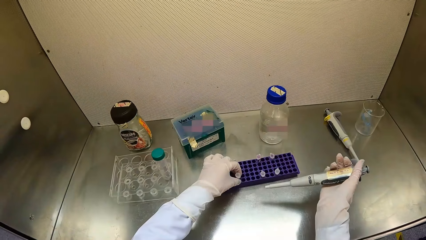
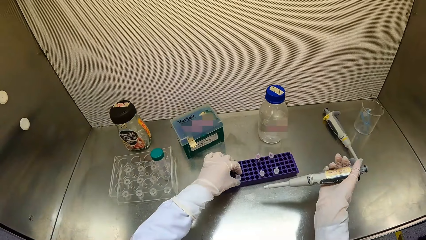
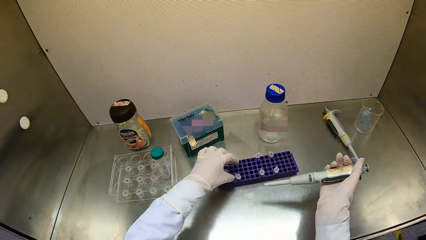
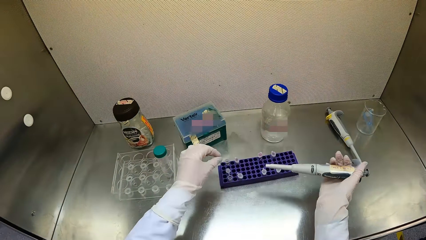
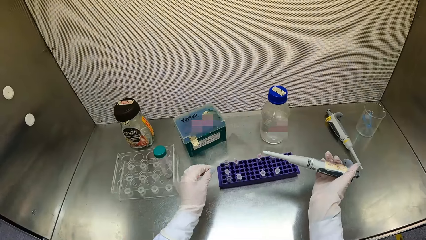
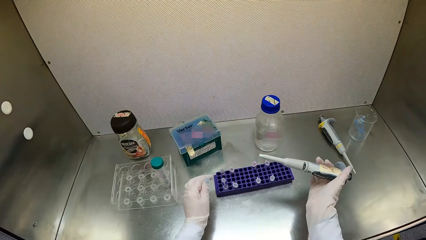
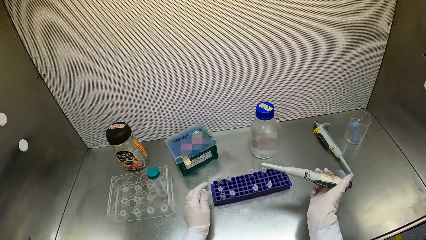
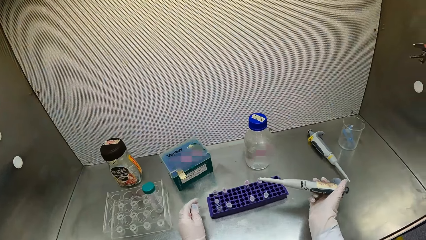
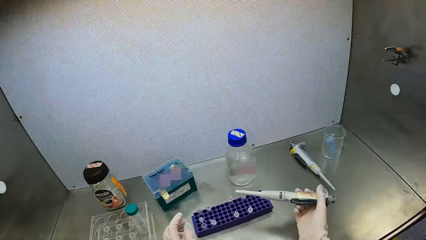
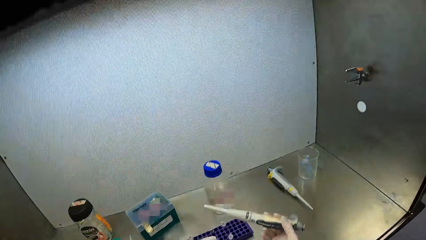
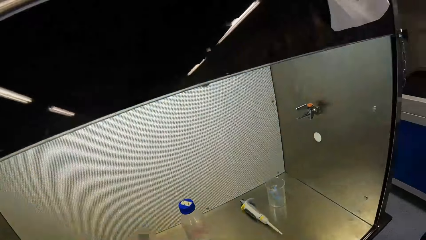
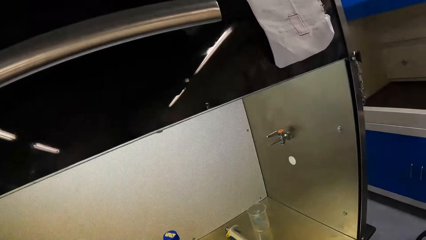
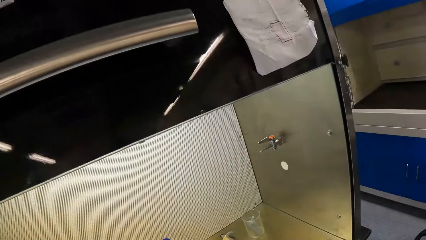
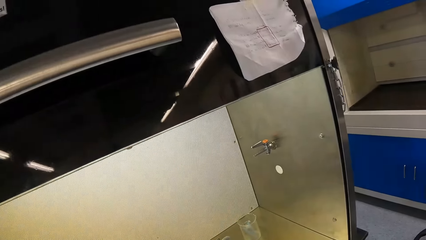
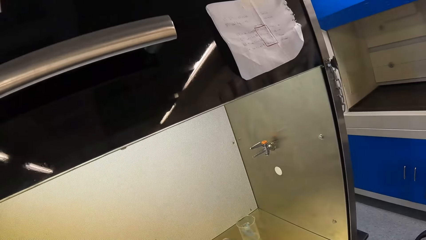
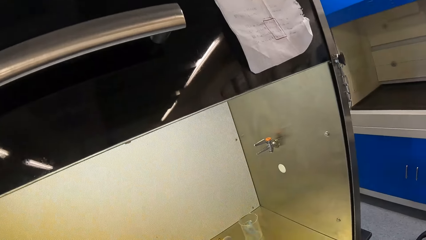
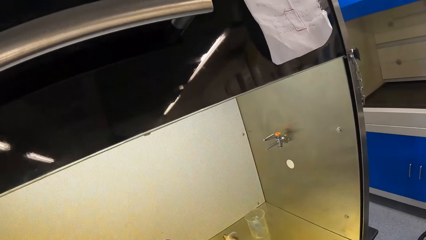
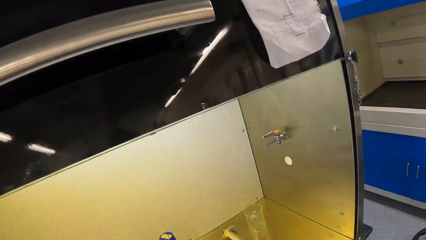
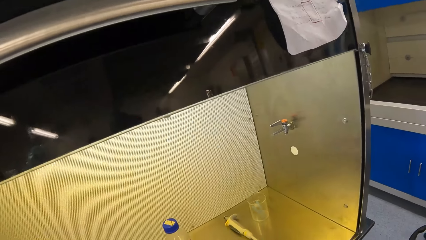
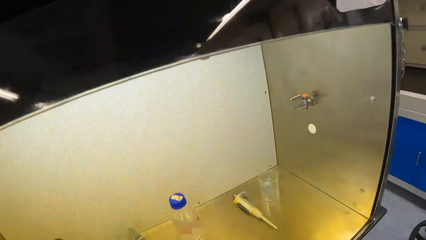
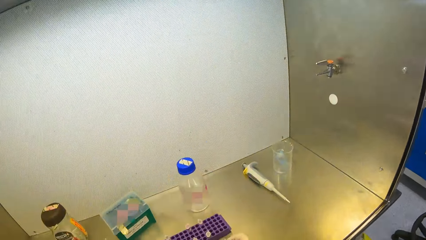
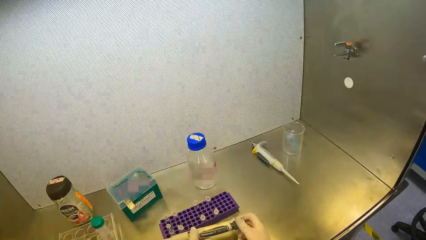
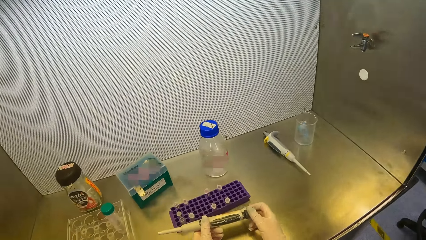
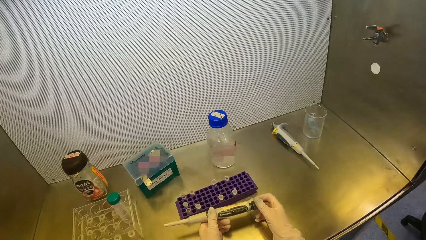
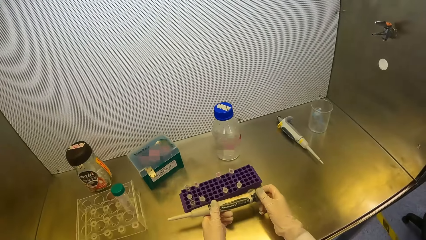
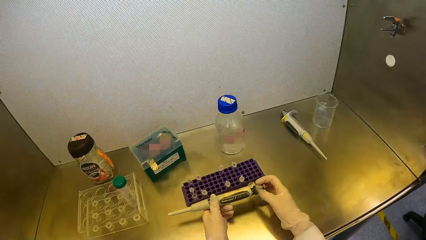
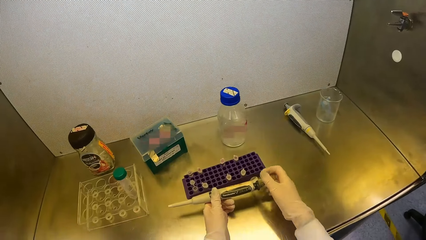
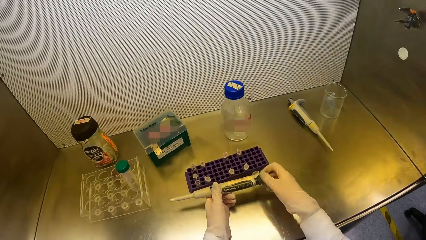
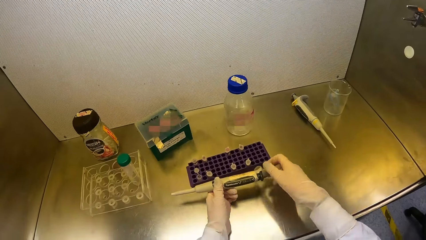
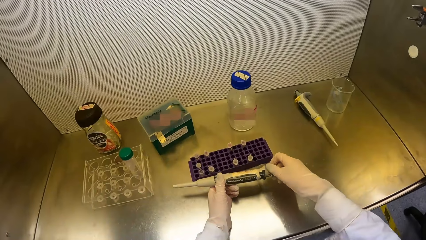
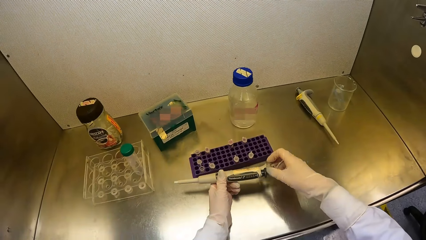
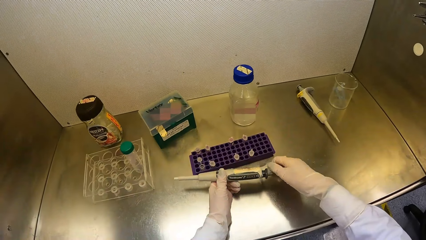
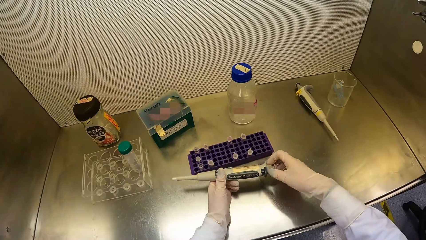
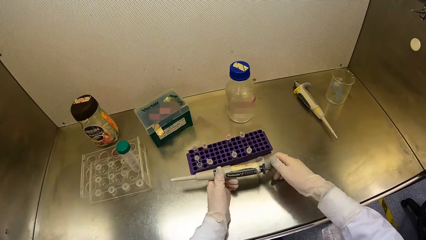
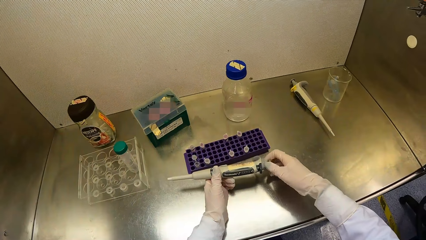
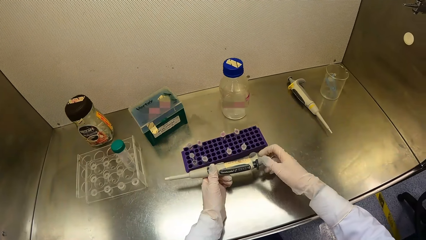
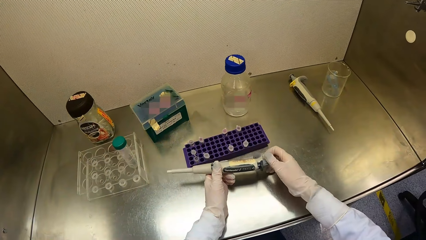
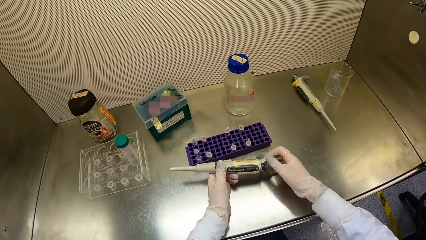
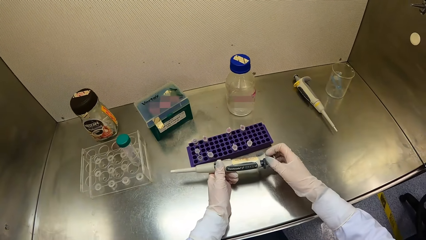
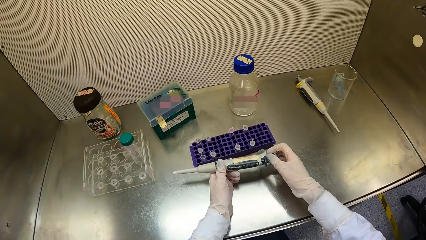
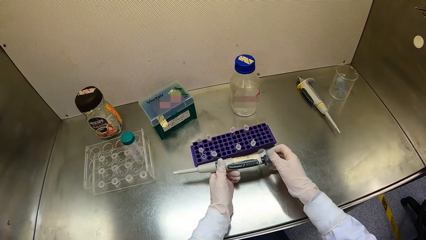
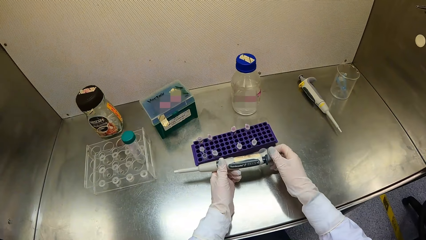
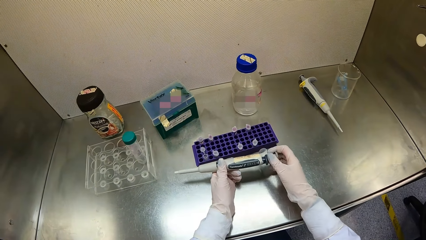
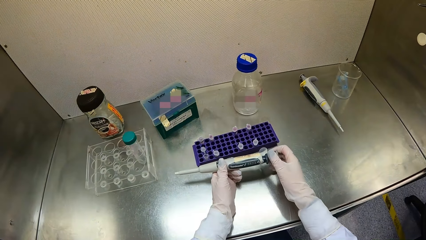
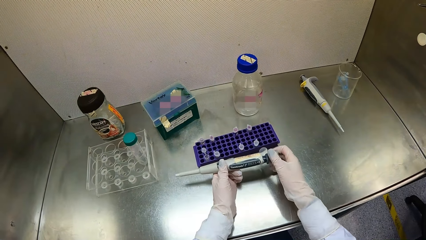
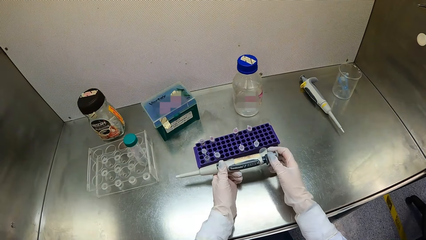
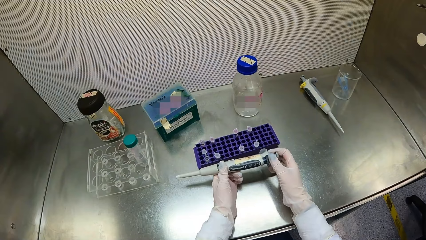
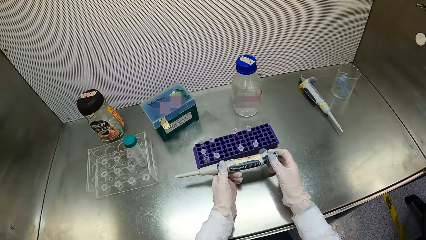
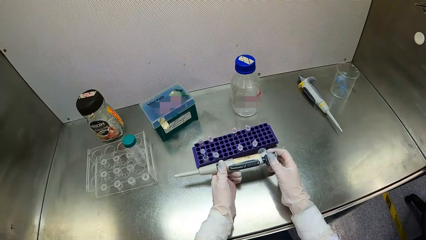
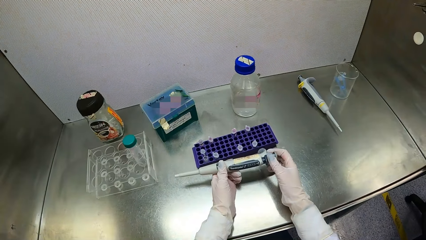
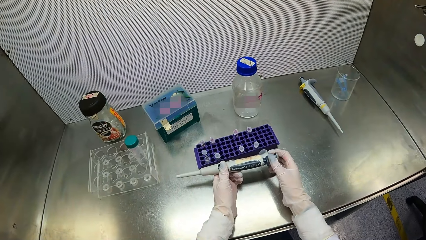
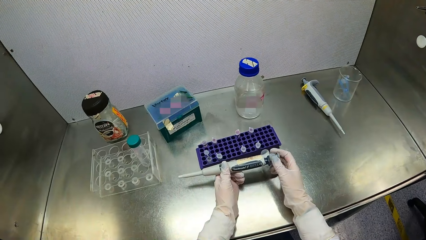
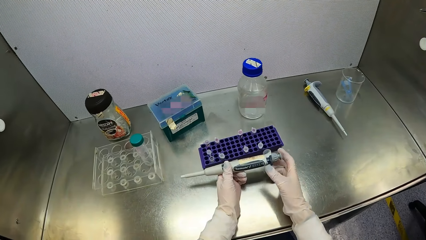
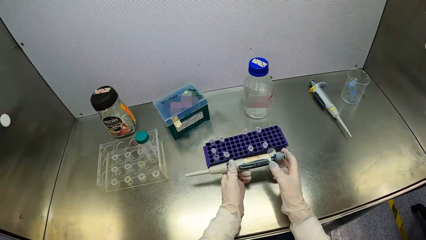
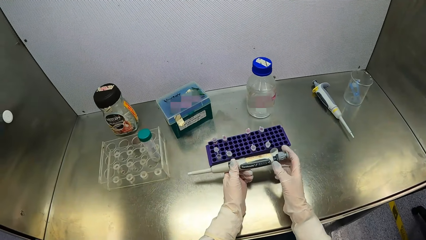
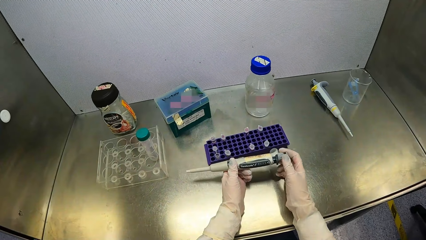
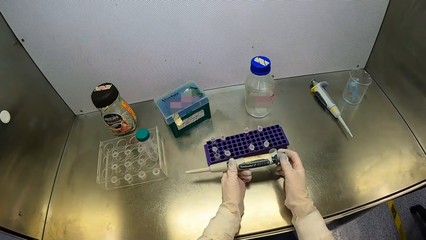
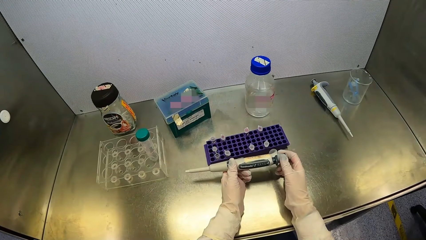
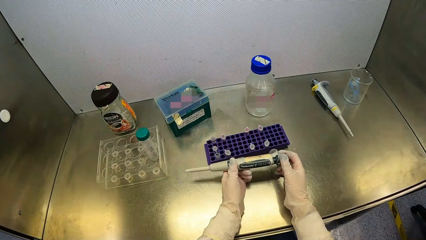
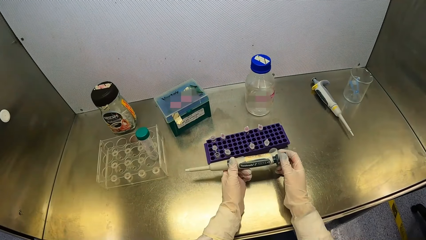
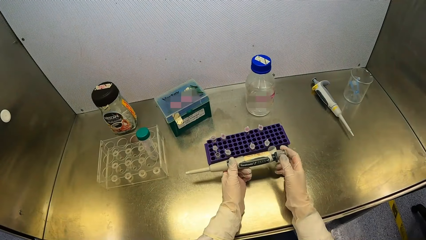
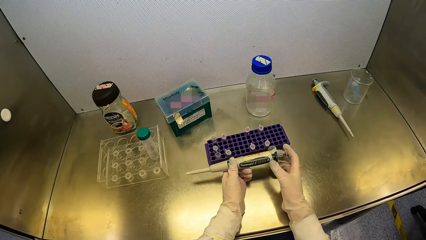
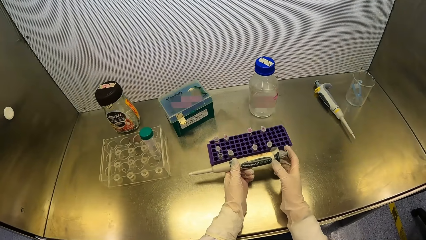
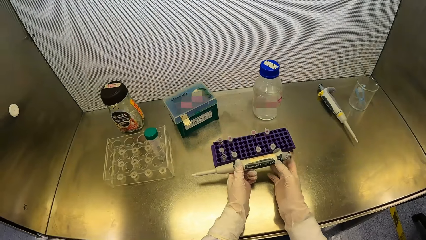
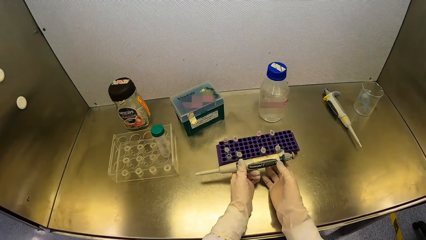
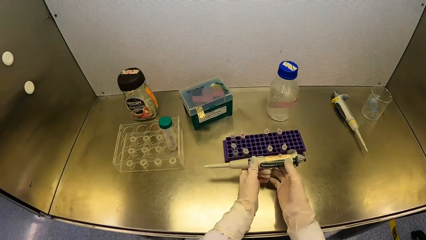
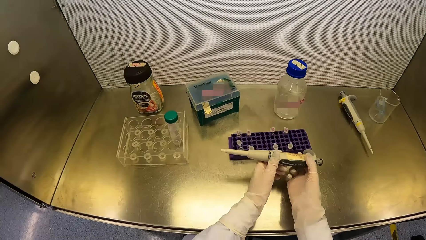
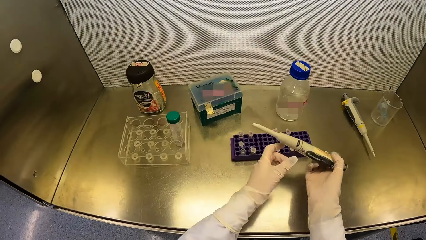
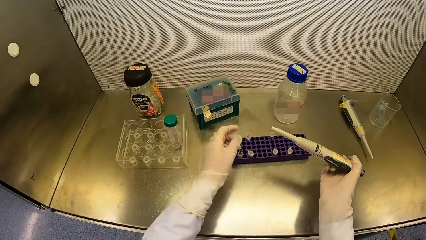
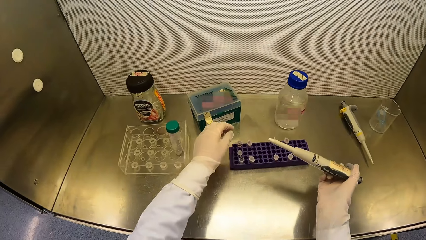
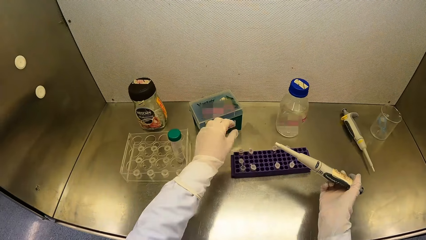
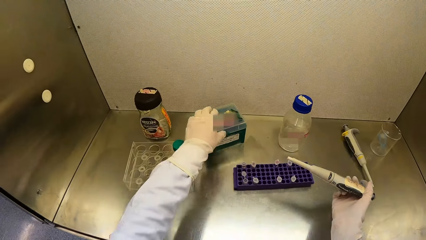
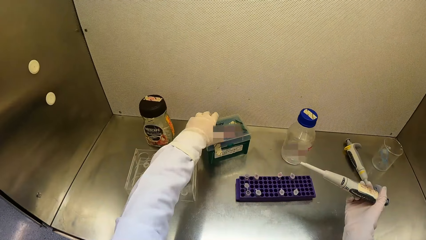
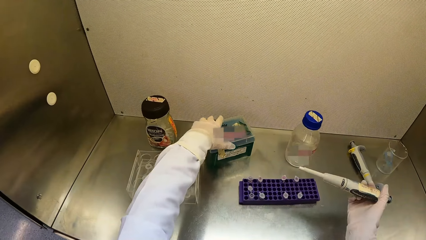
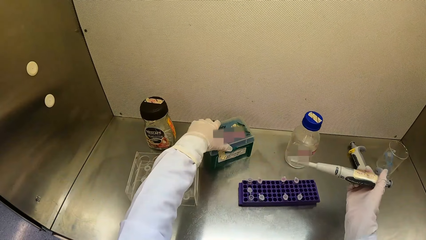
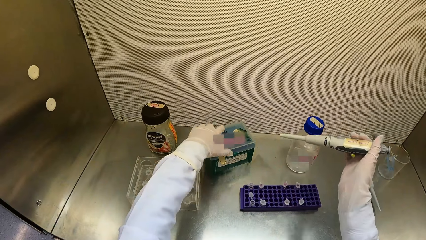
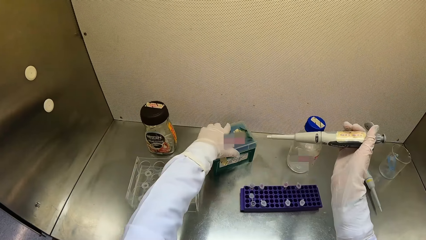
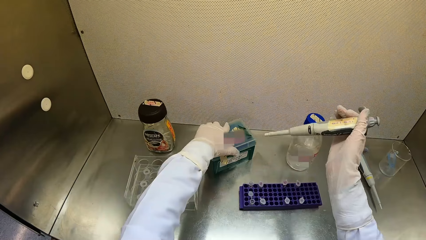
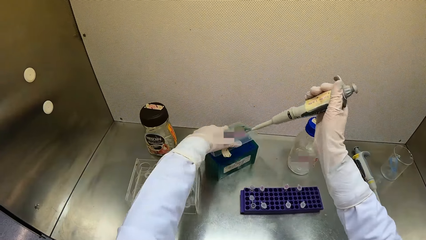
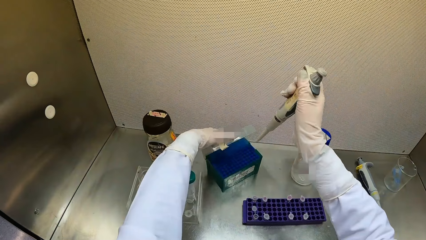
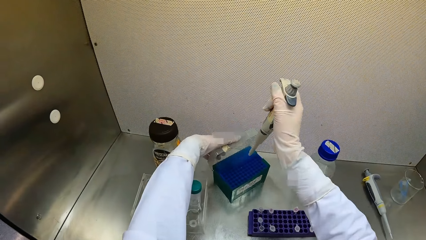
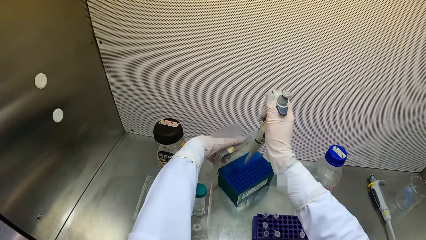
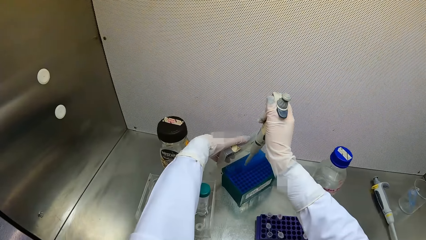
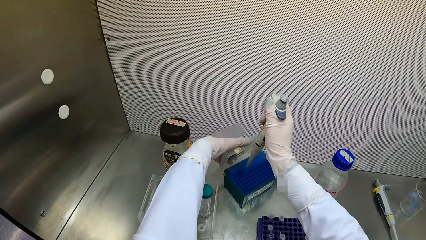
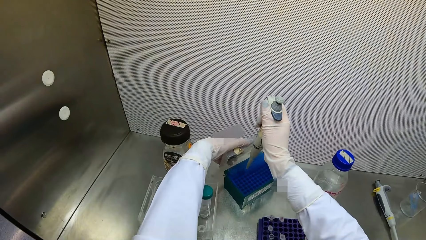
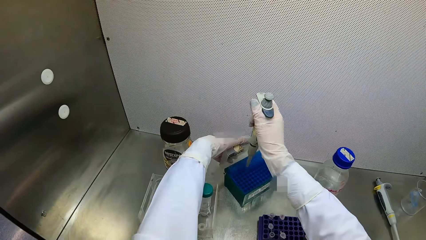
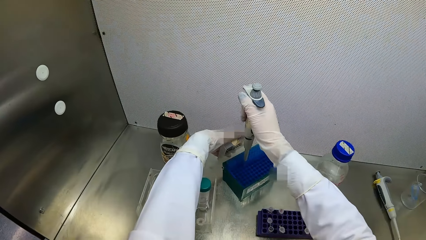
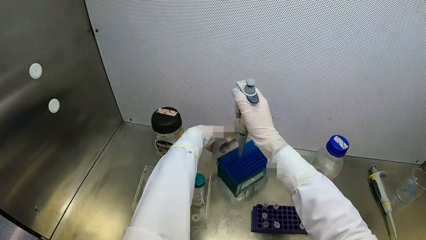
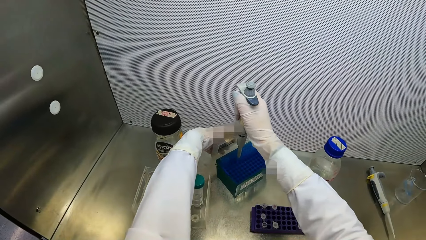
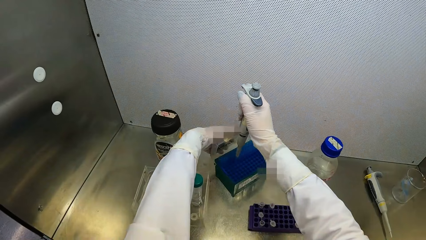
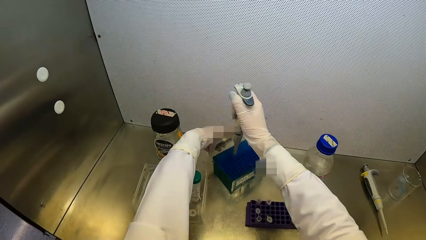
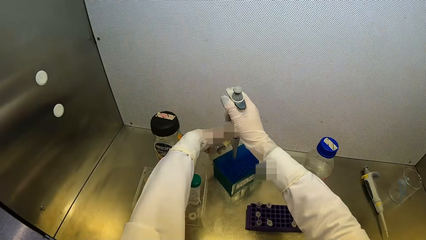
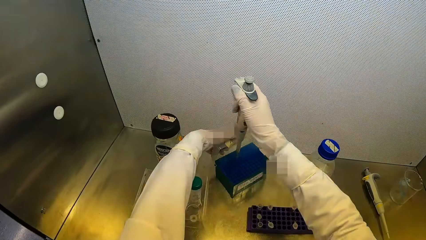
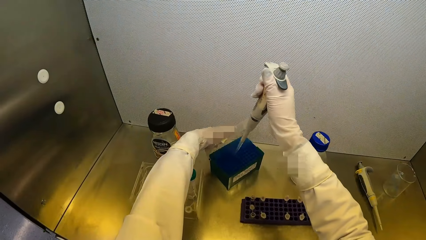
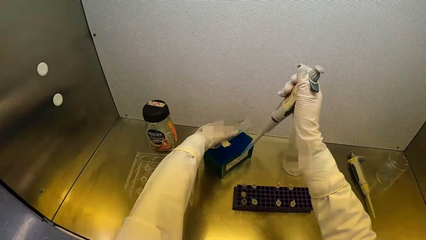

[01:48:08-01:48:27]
The camera wearer adjusts the pipette. They hold the micropipette with both hands. They rotate the cap of the micropipette in her left hand with her right hand. They pass the micropipette from his left hand to his right hand. They hold the micropipette. They open a test tube rack on the table with his left hand. They pull the box. They take the shaft. They press the micropipette in his right hand to the test tube rack on the table.
